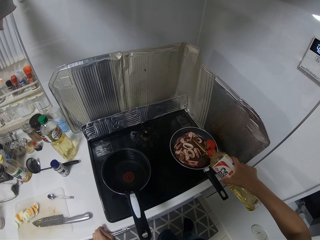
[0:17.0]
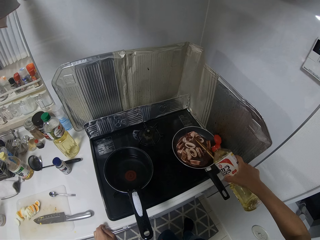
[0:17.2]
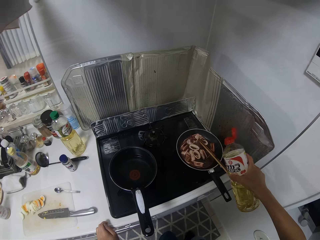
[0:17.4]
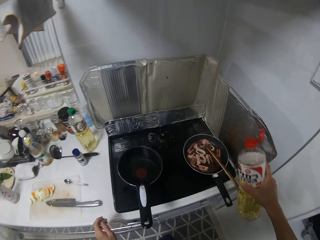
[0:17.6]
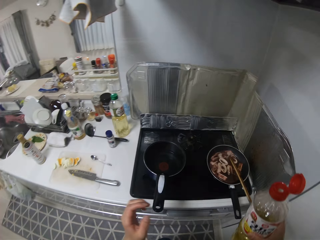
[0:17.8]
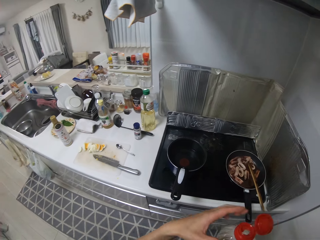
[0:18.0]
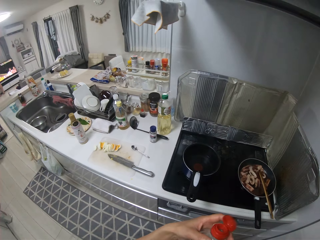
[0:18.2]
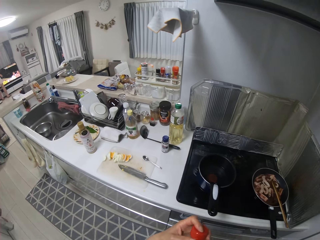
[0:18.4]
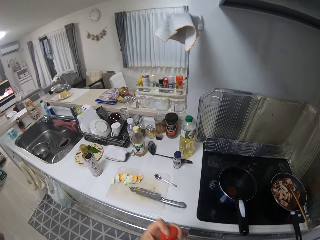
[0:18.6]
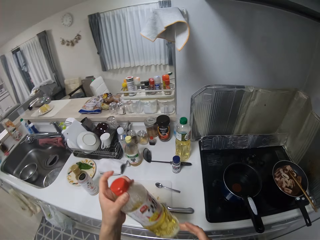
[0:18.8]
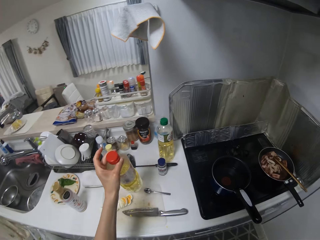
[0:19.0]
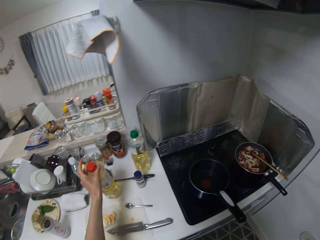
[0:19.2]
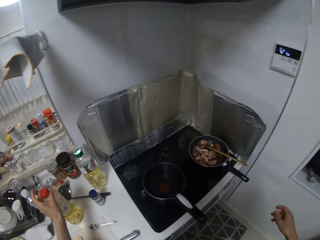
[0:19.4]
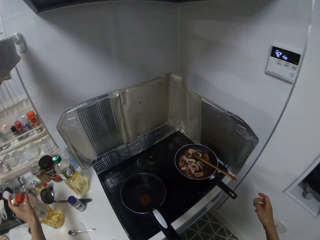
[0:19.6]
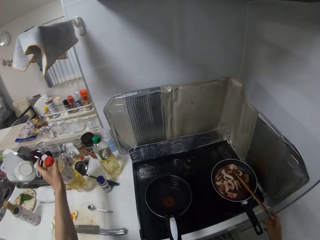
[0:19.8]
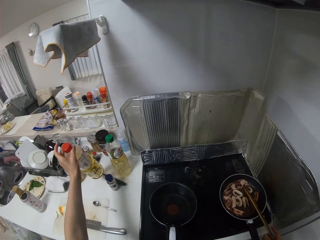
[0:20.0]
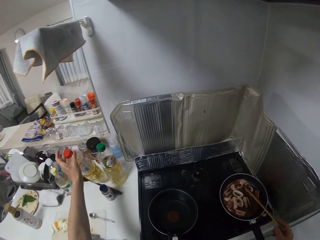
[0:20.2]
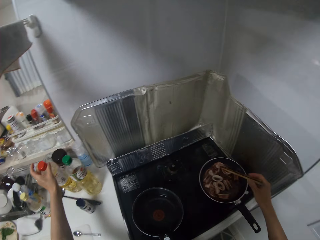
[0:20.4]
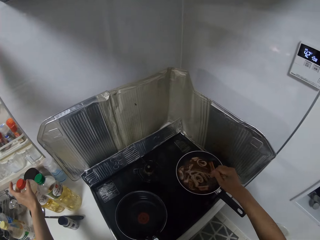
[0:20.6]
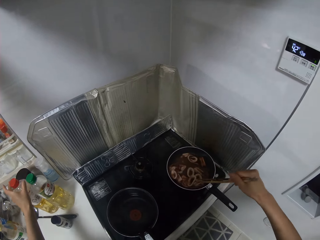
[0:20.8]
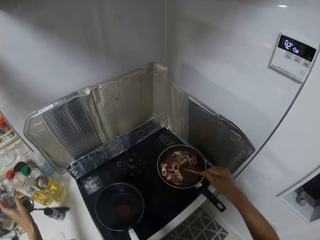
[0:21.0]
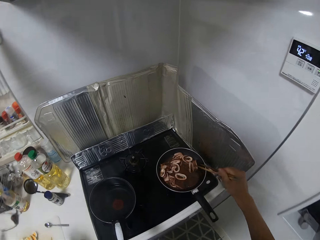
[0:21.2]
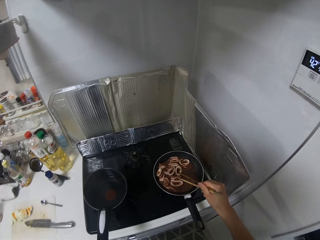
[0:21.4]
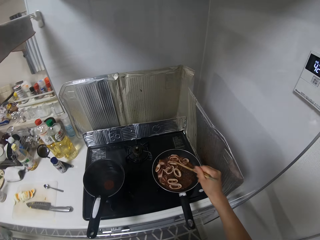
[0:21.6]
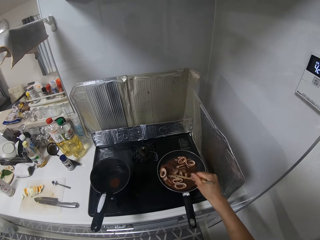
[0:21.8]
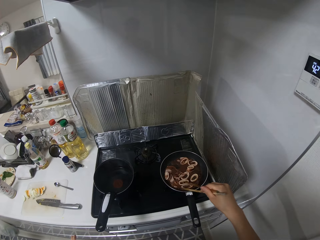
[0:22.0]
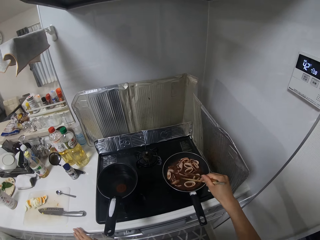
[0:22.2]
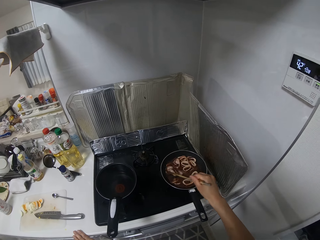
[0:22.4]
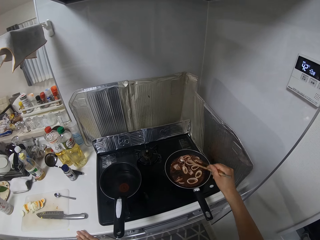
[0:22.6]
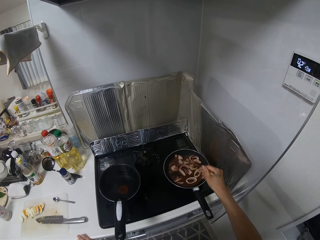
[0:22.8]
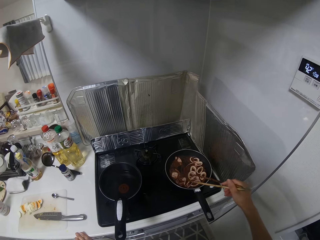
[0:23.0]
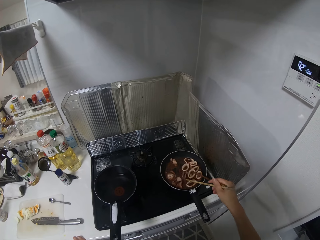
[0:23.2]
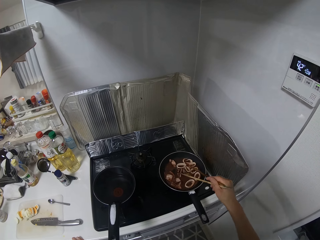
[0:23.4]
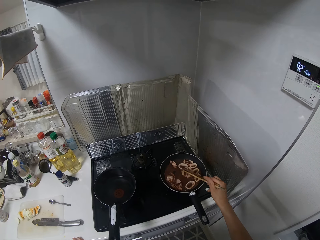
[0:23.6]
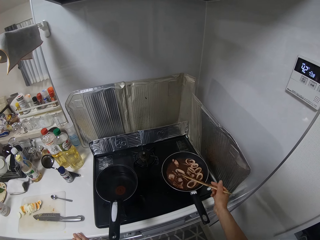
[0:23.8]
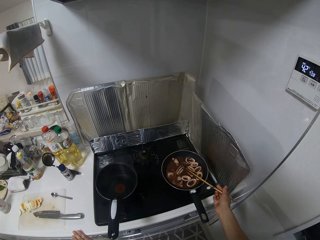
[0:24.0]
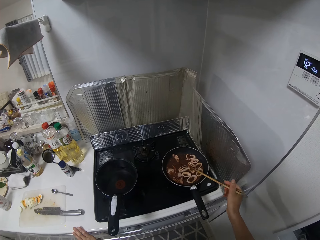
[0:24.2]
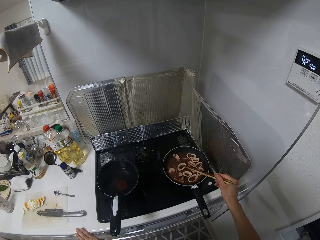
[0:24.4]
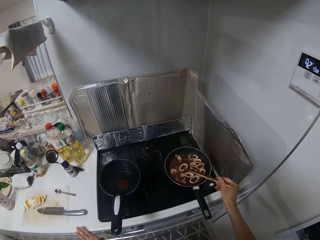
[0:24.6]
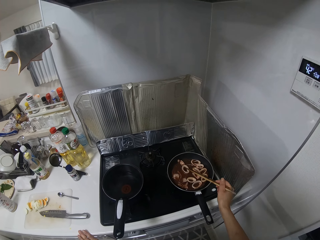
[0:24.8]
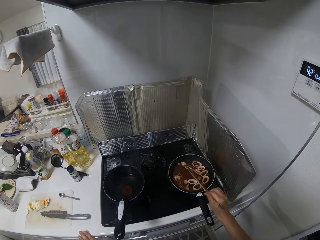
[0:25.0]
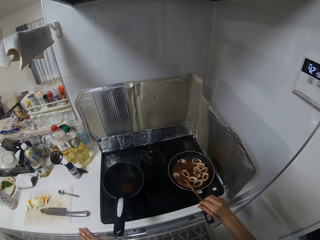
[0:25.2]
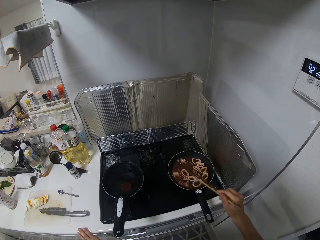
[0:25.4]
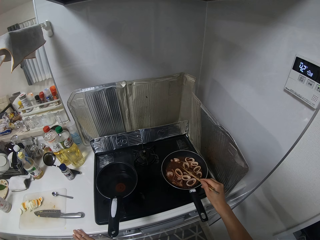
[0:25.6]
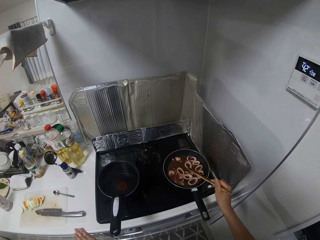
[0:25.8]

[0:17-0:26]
The camera wearer closes the bottle of oil. They drop the bottle of oil on the table. They stir the food in the frypan on the cooker with chopsticks.

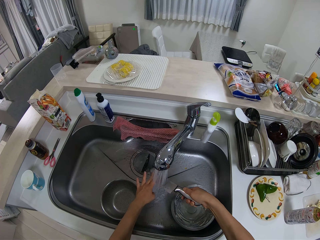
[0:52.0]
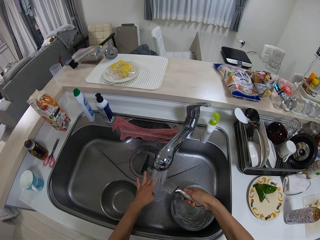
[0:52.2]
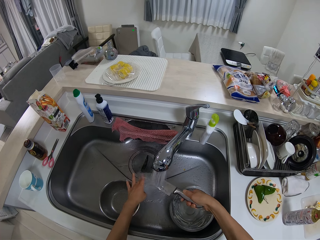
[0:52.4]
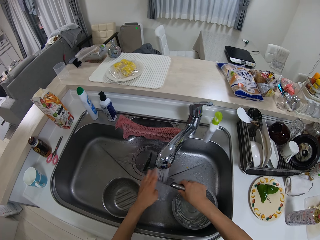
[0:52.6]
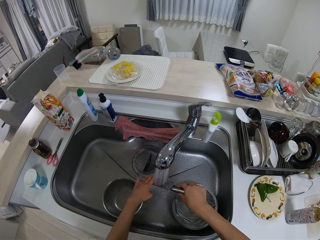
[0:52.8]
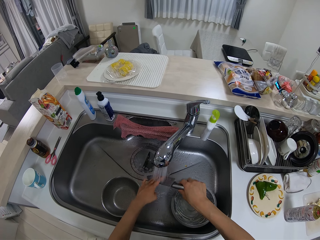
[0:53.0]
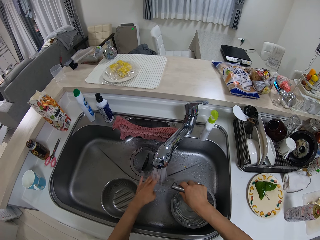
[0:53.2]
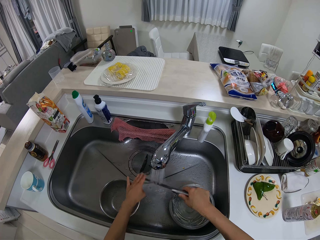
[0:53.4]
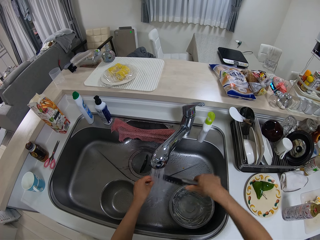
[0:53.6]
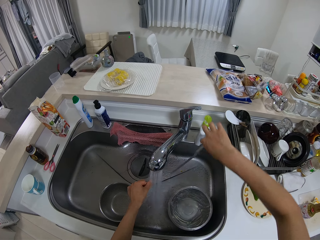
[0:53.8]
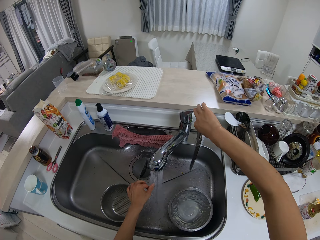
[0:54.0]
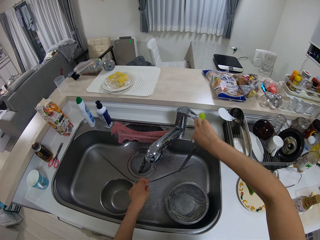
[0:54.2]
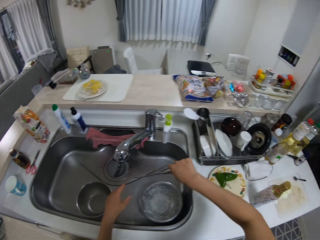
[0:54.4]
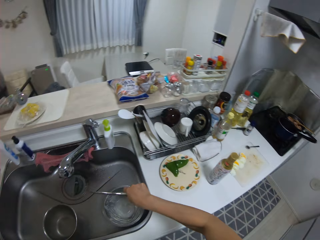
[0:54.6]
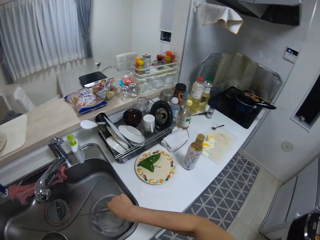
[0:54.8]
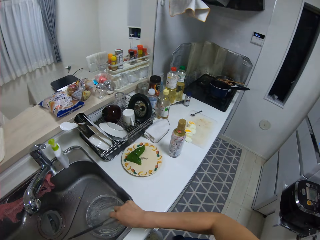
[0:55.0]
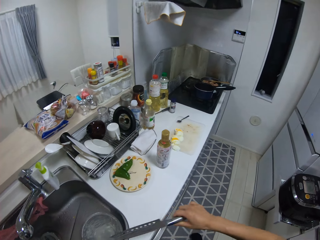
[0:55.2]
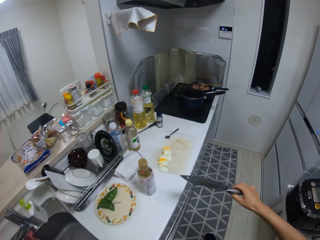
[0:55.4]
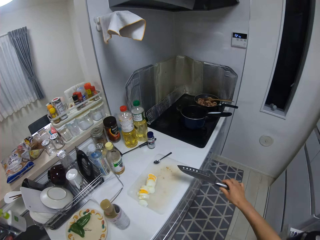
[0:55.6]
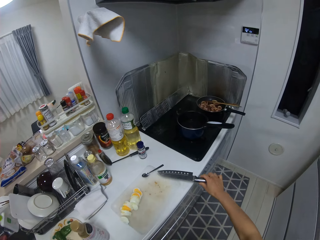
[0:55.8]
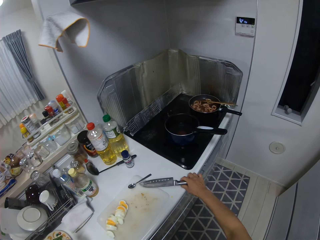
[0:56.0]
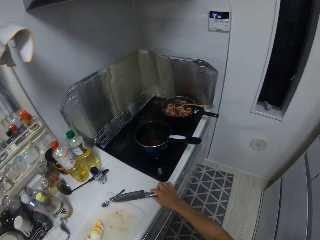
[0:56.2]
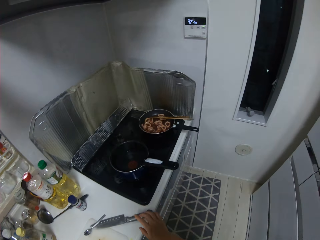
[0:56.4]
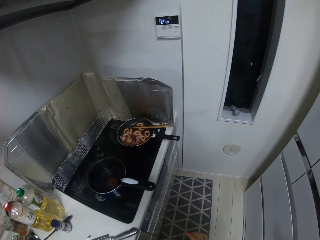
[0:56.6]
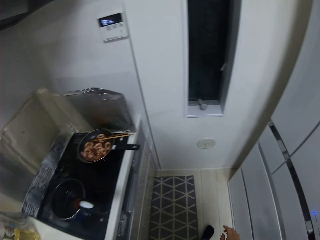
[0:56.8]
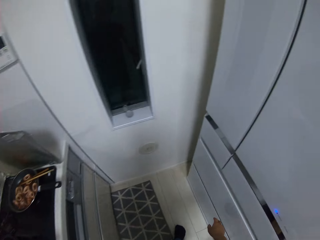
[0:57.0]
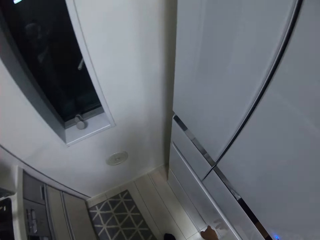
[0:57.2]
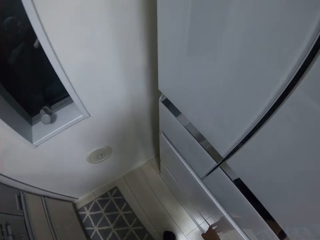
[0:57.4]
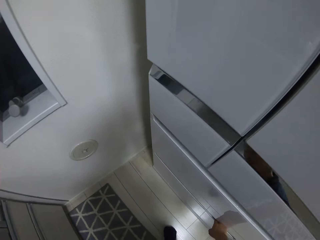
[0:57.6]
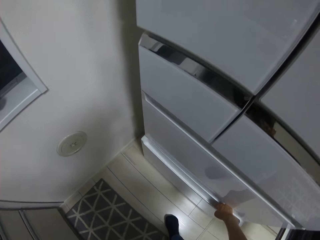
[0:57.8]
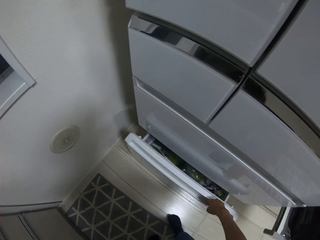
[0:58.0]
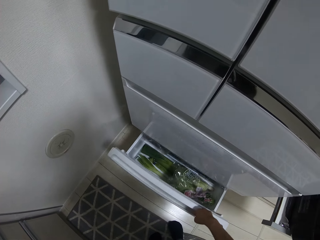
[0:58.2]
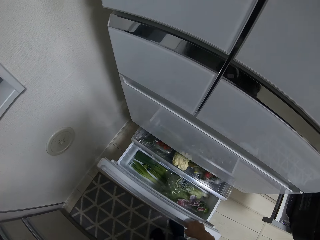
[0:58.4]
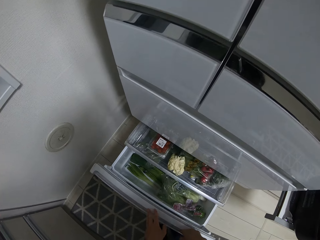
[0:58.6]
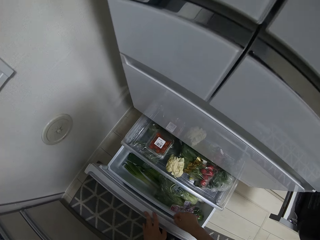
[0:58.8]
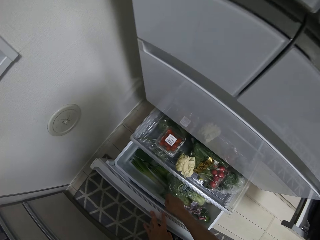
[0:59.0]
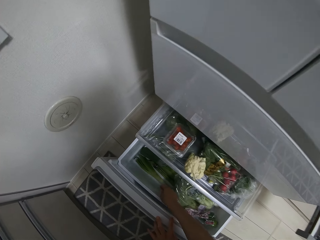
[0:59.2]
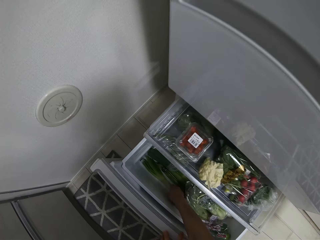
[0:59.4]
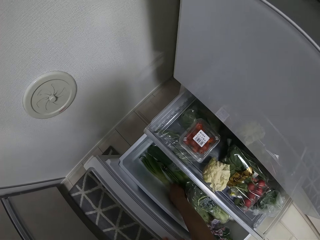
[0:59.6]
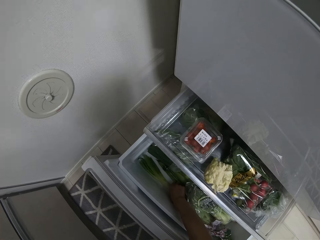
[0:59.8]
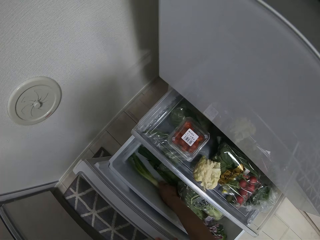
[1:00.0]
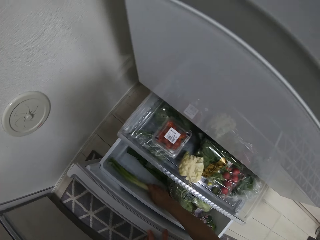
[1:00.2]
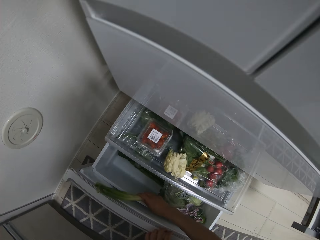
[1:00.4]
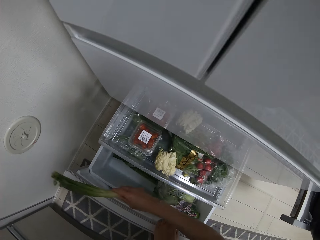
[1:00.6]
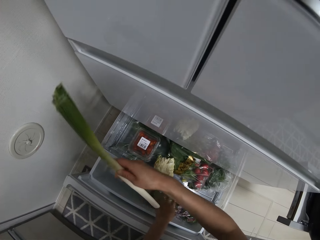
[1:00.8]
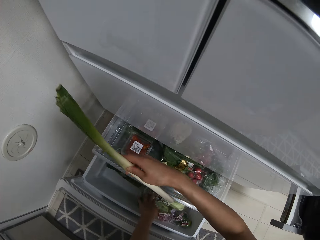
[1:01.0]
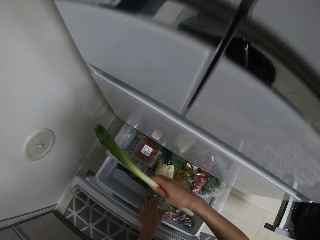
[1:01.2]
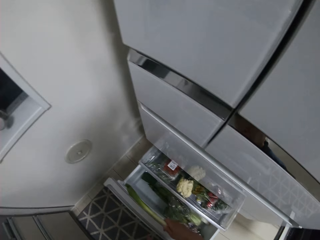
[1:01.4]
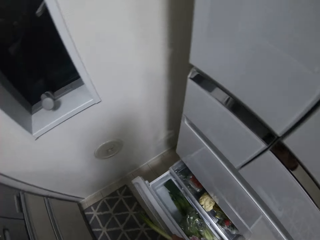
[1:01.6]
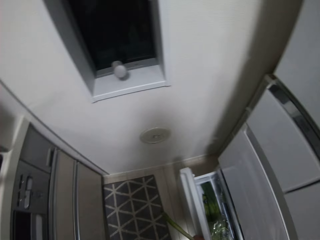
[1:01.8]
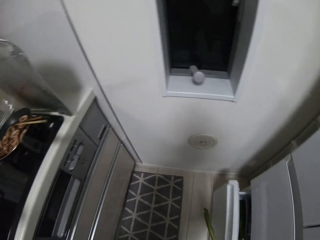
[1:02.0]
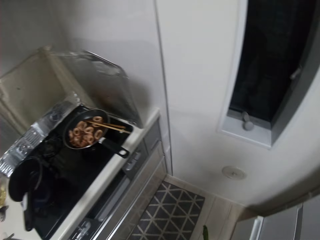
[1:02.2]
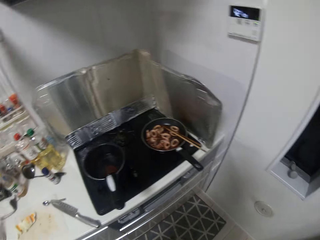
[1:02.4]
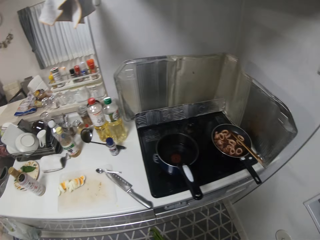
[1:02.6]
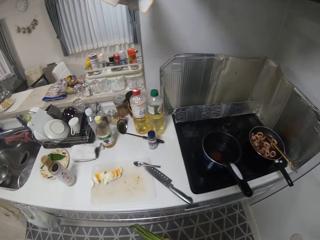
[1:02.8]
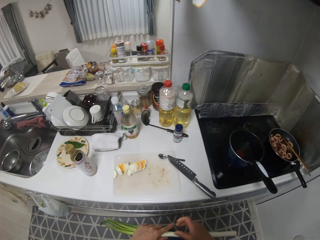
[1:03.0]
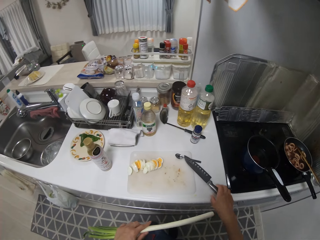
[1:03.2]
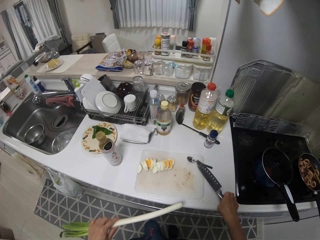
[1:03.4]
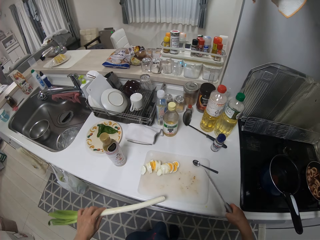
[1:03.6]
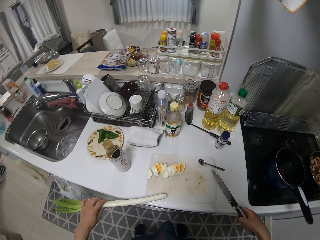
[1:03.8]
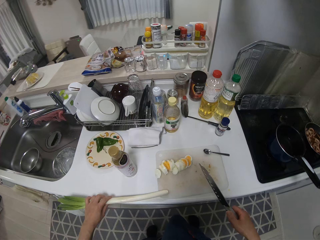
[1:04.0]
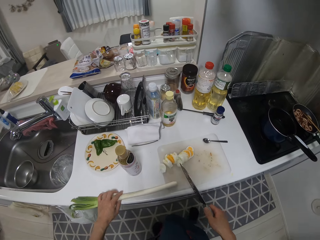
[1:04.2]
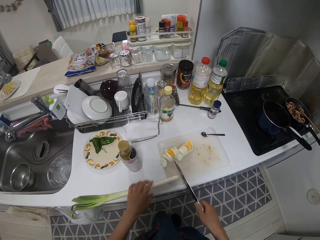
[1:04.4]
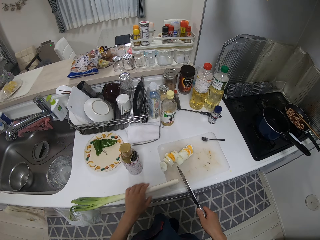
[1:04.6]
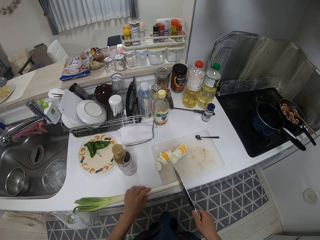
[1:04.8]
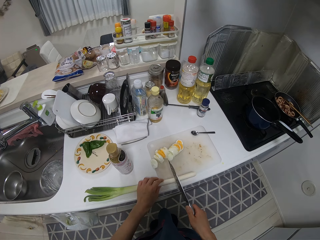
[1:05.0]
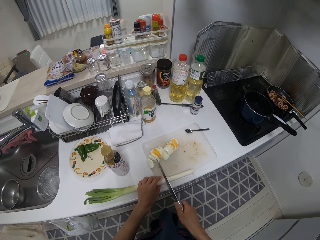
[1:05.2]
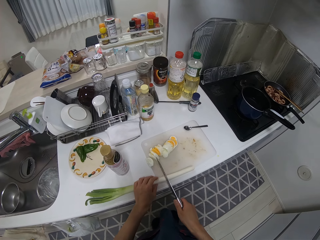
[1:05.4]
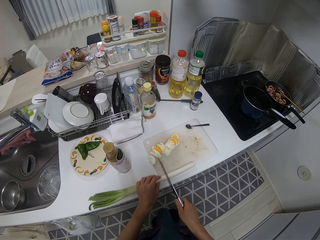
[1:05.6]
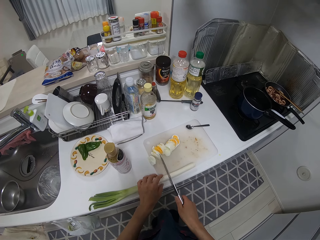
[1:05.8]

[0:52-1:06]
The camera wearer turns off the water faucet. They drop the knife on the table. They open the fridge. They pick up a leek or onion in the fridge. They close the fridge by foot. They pick up the knife on the table. They drop the leek on the table. They chop the onion on the chopping board.
